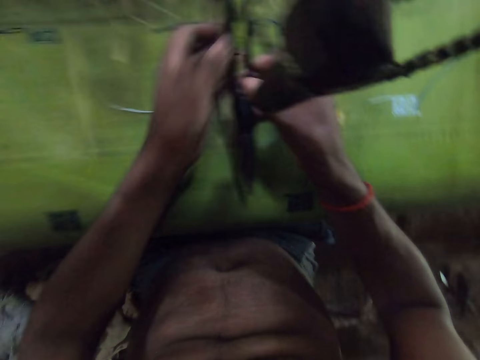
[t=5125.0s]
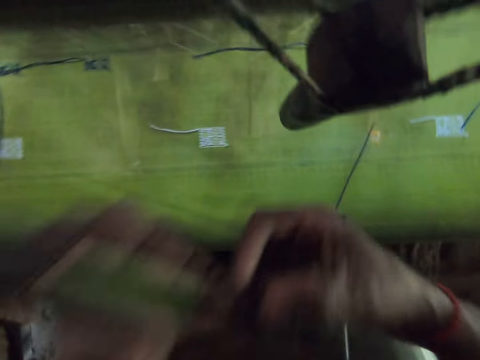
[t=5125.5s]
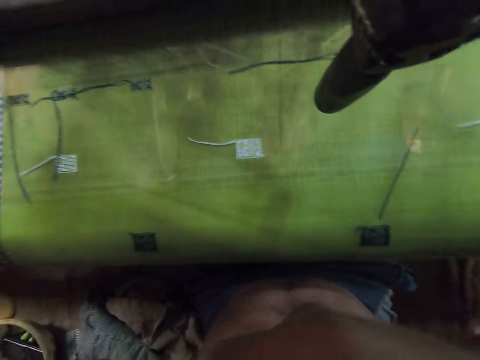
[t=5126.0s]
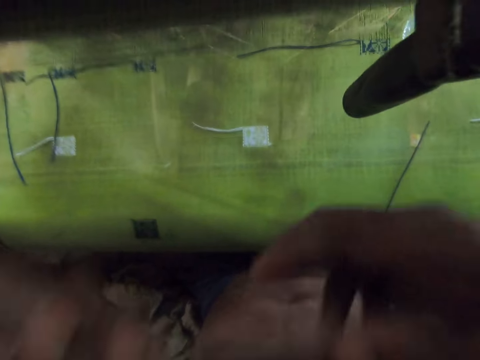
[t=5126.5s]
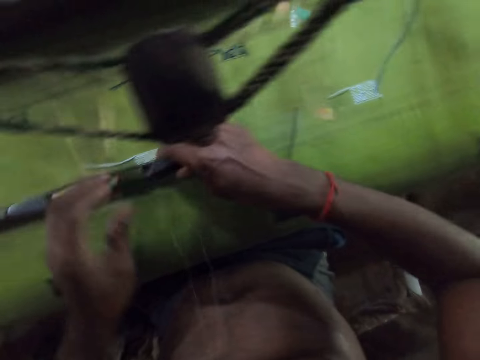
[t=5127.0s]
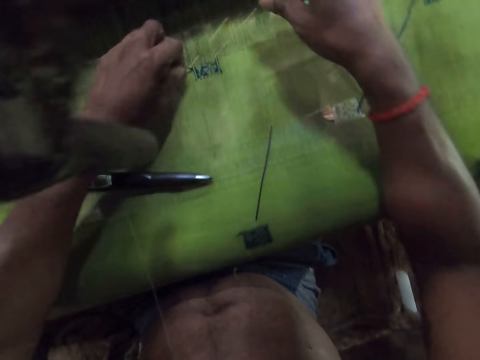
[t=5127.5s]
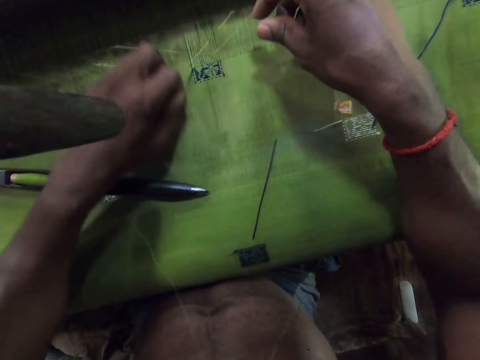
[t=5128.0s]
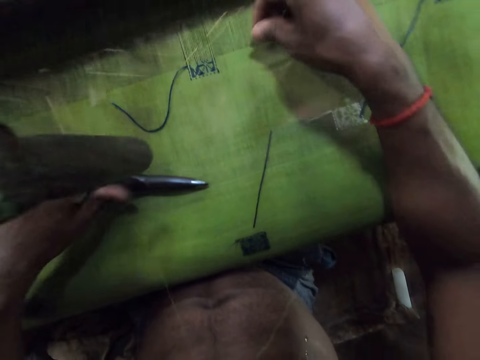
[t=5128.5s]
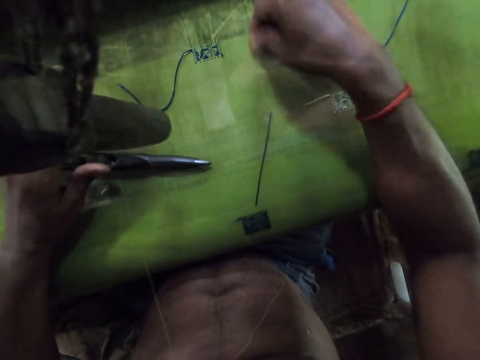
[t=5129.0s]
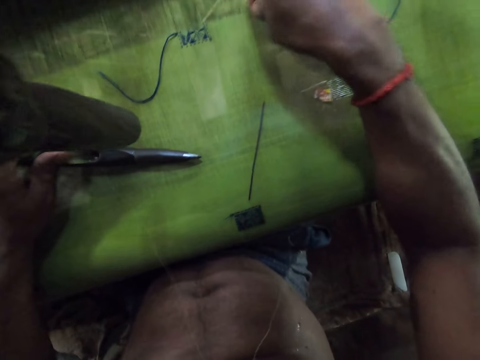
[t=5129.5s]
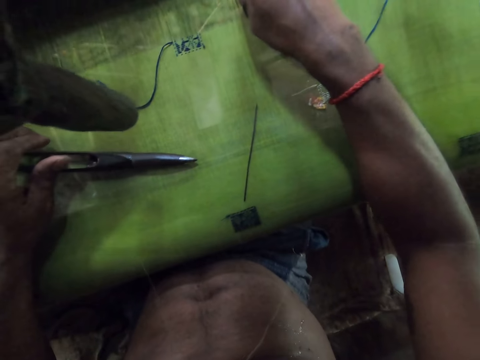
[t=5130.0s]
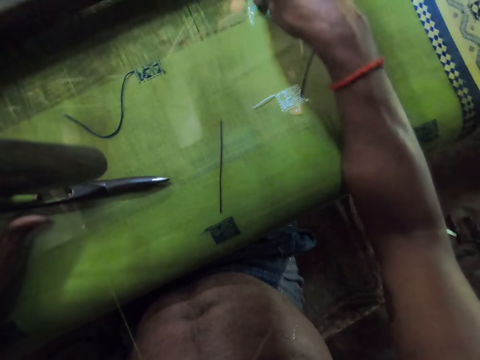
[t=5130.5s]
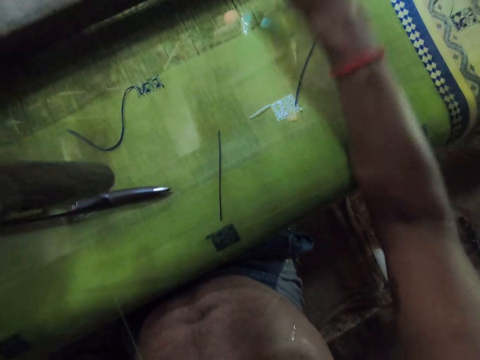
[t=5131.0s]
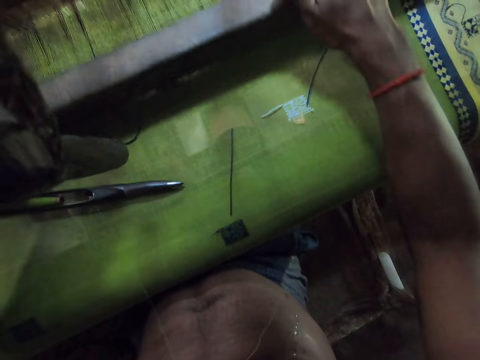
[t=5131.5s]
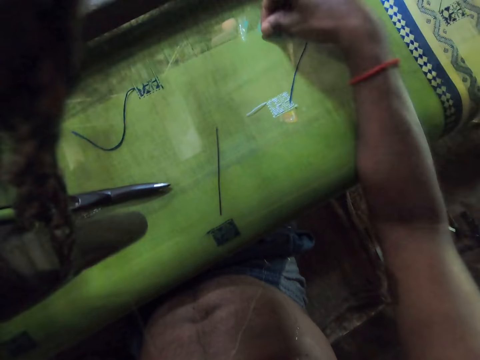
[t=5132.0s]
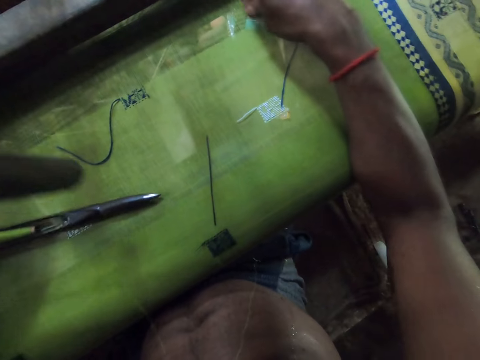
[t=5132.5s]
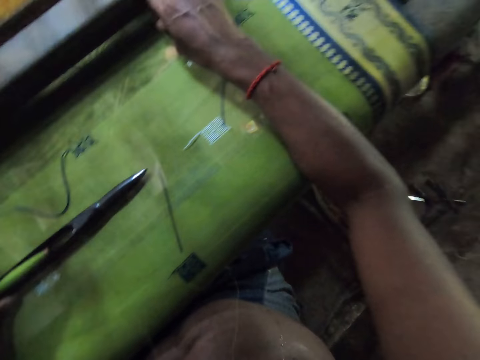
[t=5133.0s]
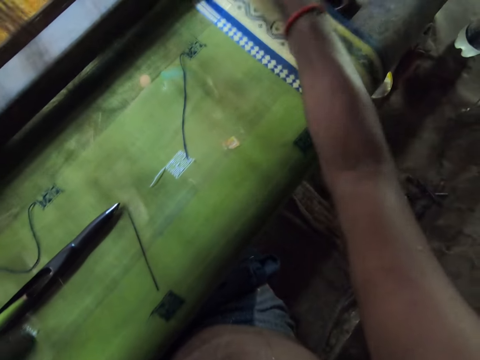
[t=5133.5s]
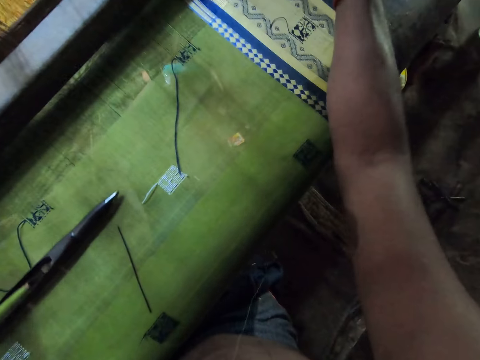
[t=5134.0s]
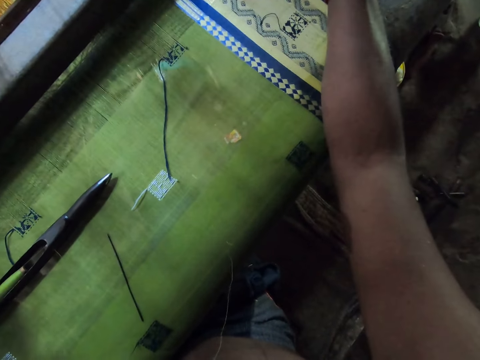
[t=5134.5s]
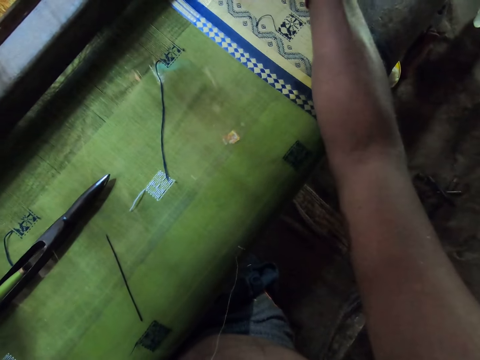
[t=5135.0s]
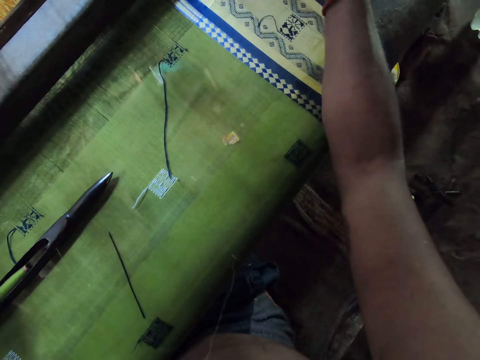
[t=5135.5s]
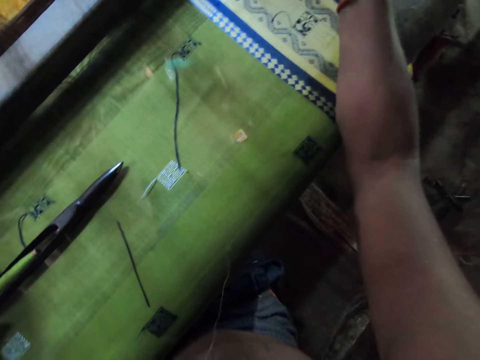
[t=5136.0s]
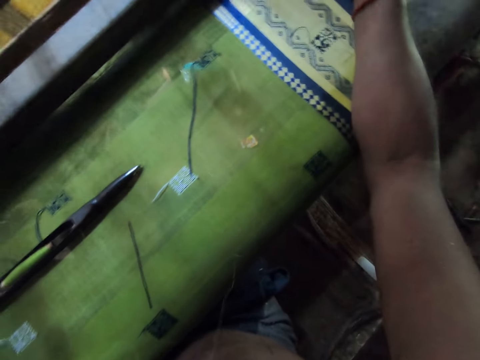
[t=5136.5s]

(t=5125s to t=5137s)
The camera wearer picks the shuttle from the loom with both hands. He holds the shuttle in both hands. He places the shuttle on the cloth with his right hand. He moves the yarn on the cloth with his left hand. He adjusts the thread with the right hand. He touches the warp with his right hand. He weaves on the loom. He moves the loom with his right hand. He touches the warp with his right hand. He moves the shuttle on the cloth with his left hand.

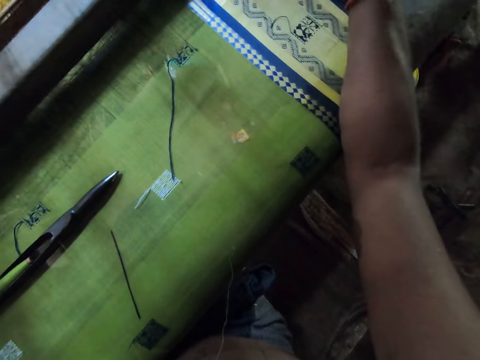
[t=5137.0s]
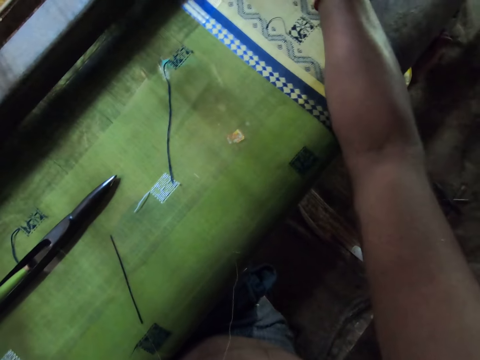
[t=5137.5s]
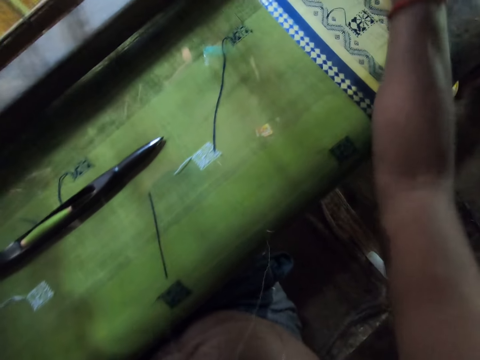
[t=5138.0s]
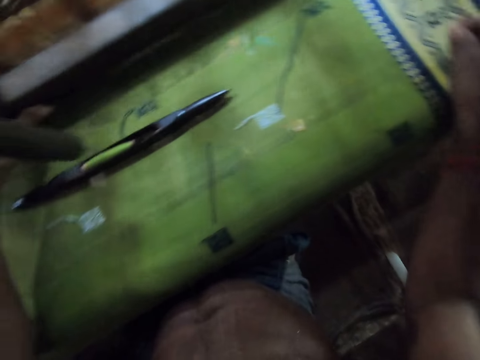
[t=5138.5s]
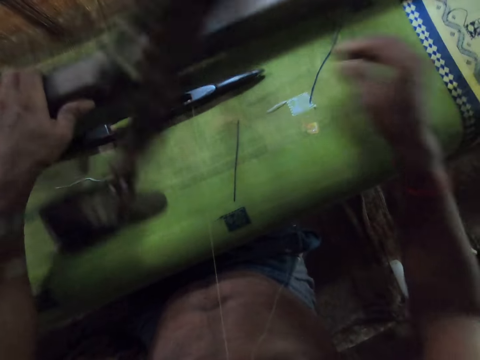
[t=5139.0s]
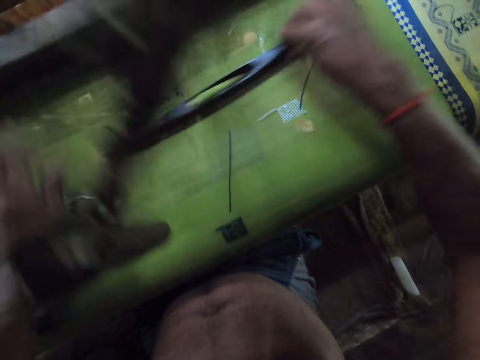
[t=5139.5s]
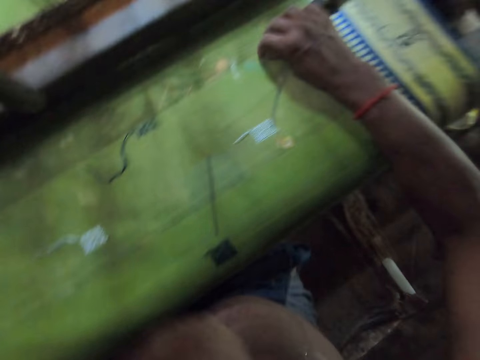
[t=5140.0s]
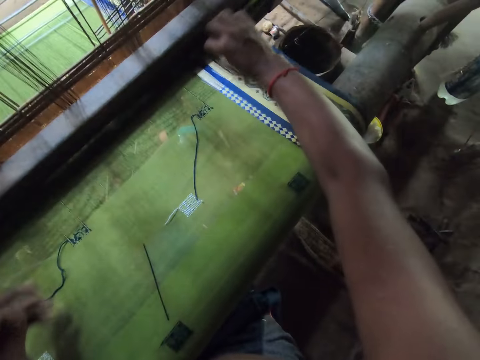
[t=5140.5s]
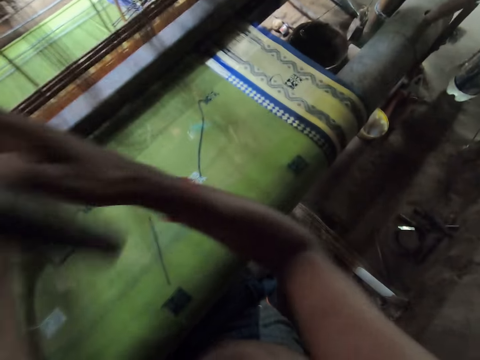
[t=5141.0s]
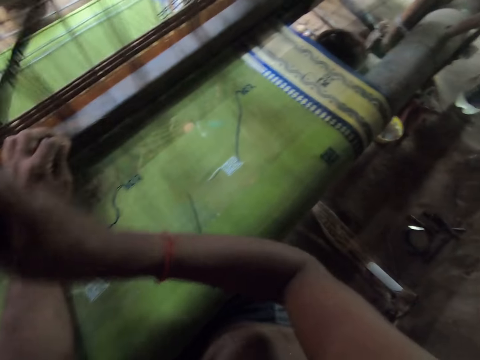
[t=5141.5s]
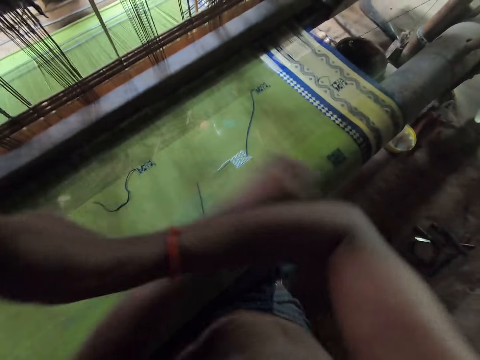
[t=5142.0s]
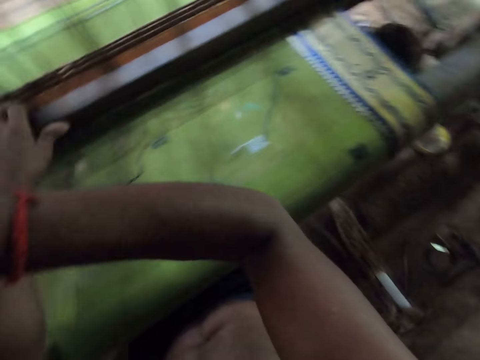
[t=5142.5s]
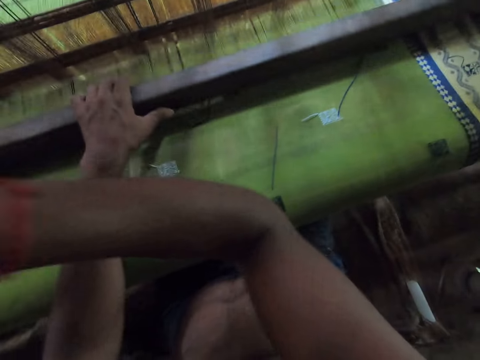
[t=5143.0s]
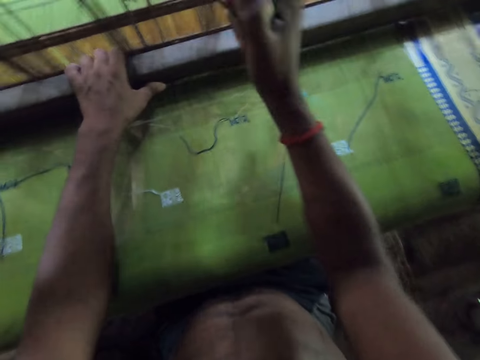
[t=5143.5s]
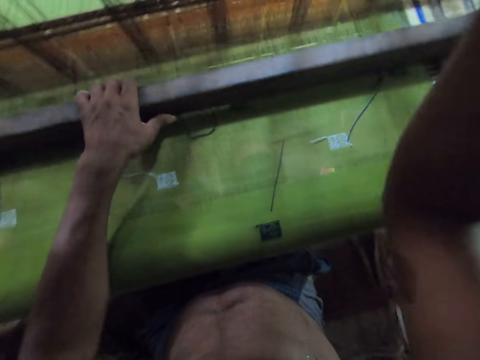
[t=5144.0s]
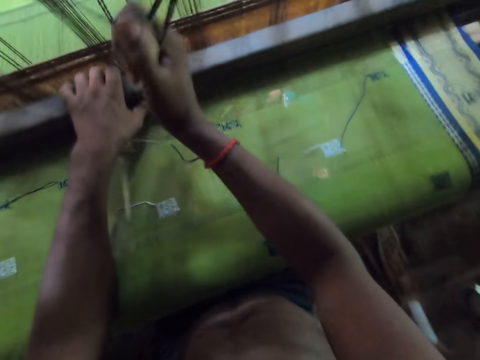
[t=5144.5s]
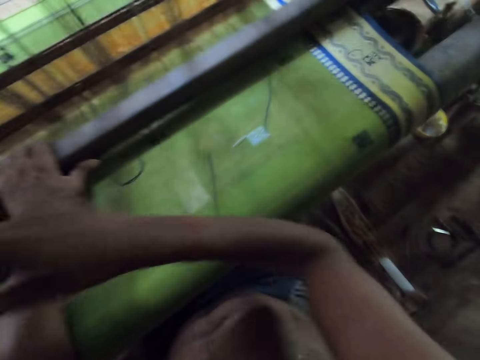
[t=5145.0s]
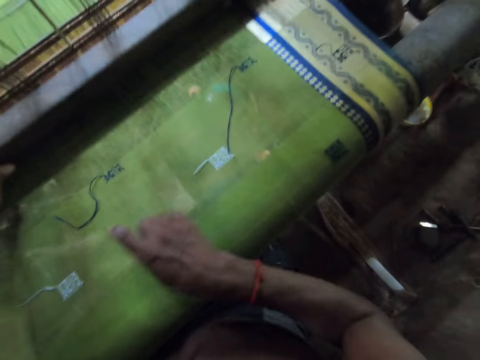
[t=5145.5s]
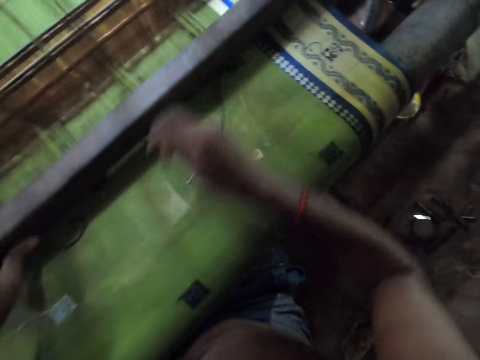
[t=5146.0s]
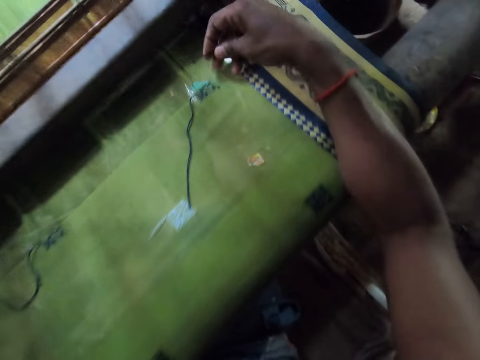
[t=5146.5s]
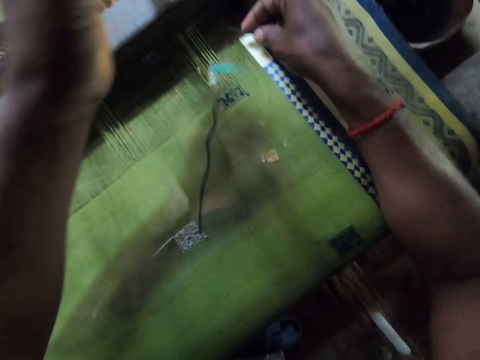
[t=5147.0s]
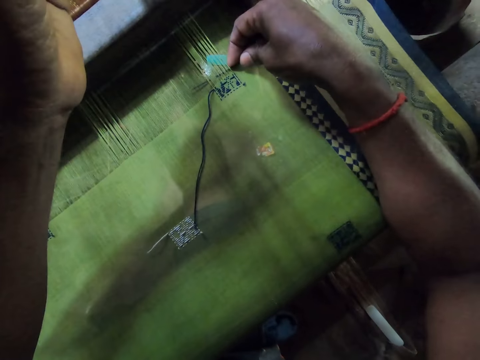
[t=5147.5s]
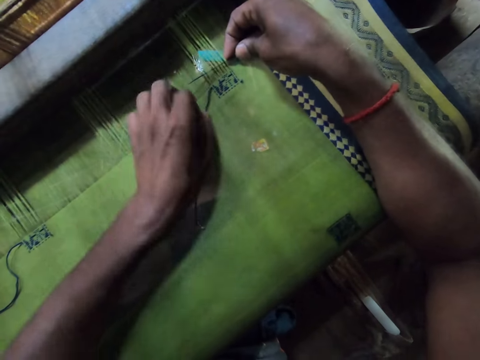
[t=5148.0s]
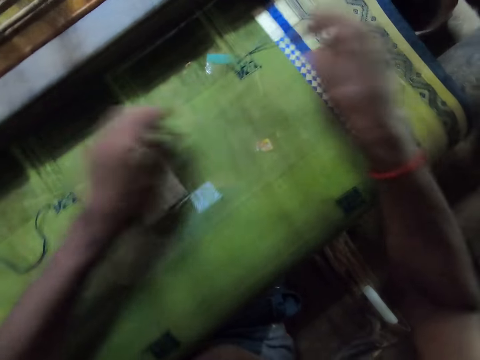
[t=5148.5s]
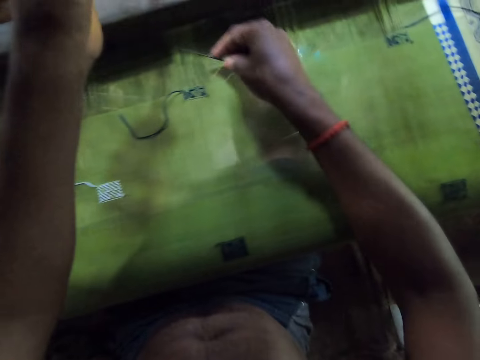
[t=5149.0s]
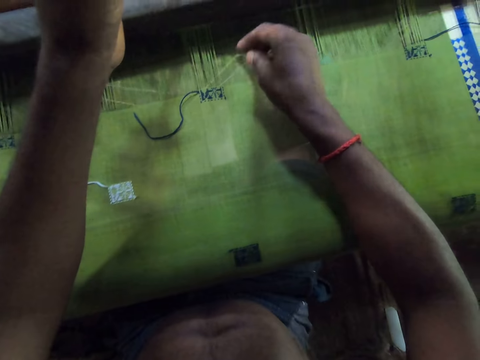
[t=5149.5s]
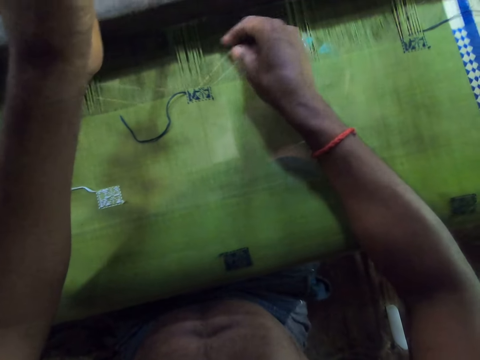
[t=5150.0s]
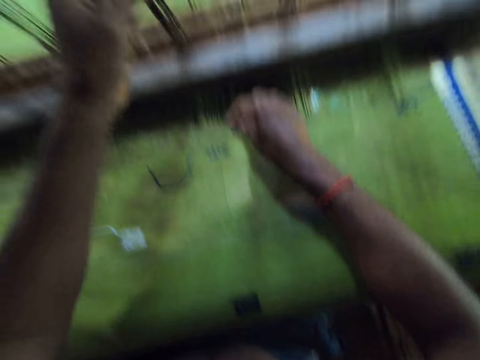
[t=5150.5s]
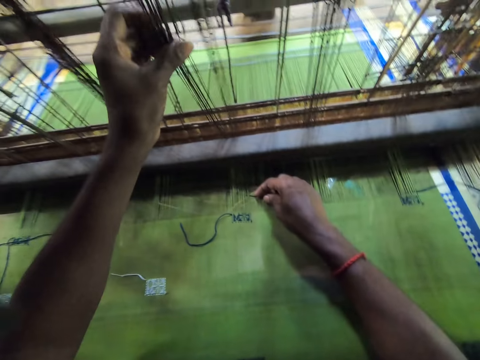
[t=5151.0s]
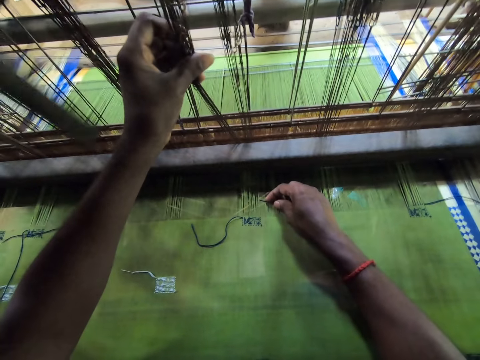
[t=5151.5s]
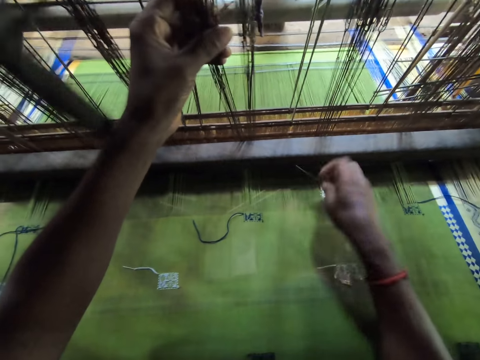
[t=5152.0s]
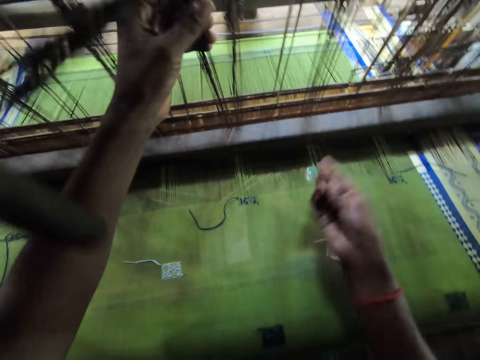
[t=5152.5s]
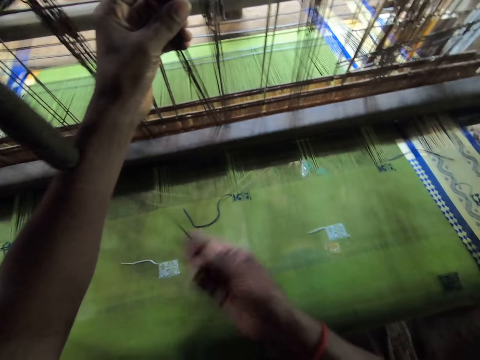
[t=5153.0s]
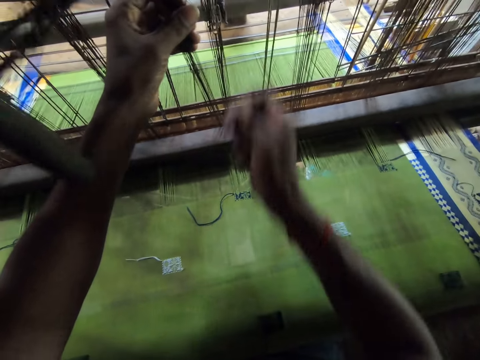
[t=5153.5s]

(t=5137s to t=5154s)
The camera wearer moves the loom with his left hand. He moves the shuttle on the cloth with his right hand. He weaves the cloth on the loom with both hands. He touches the fabric. He interacts with a woman. The camera wearer sews the fabric with the needle.
